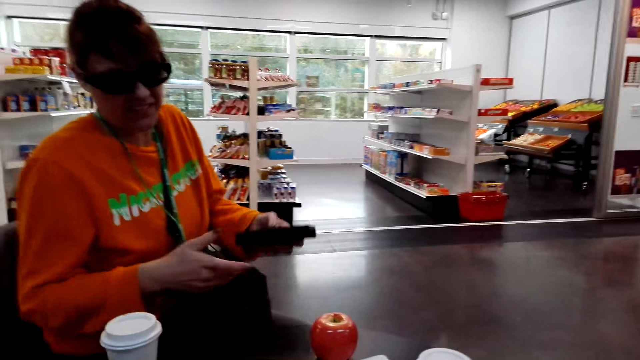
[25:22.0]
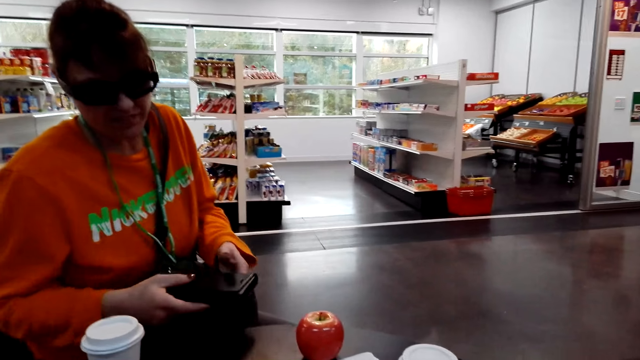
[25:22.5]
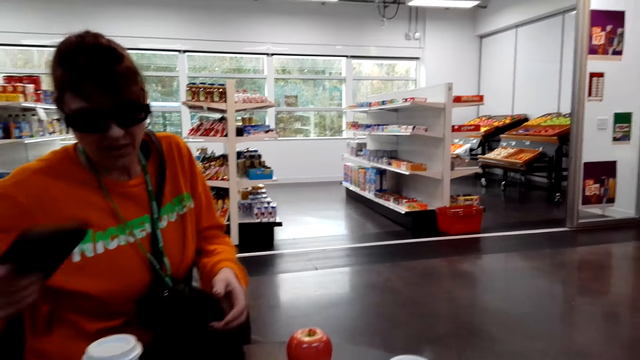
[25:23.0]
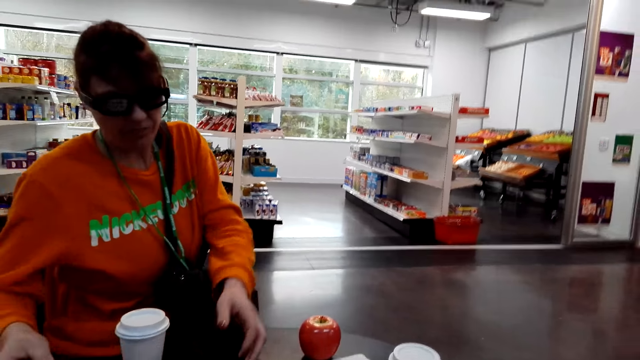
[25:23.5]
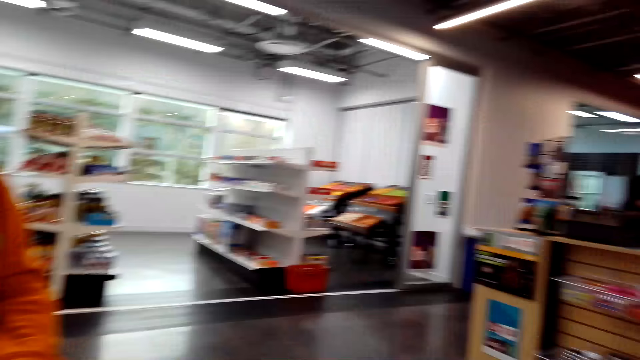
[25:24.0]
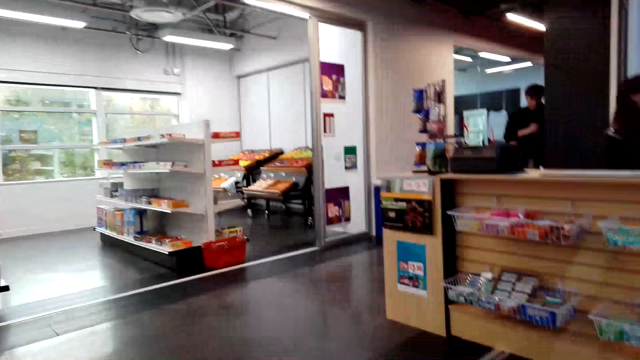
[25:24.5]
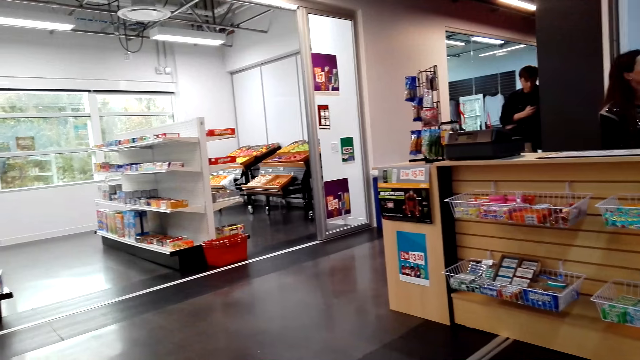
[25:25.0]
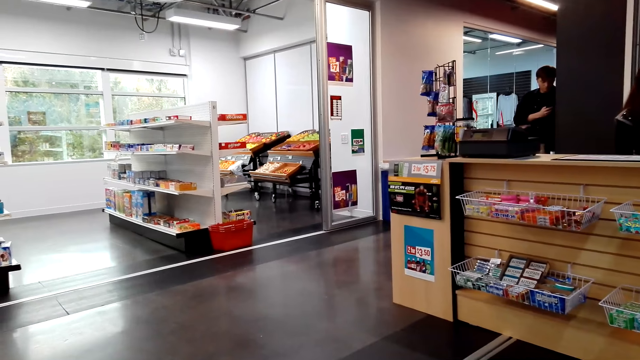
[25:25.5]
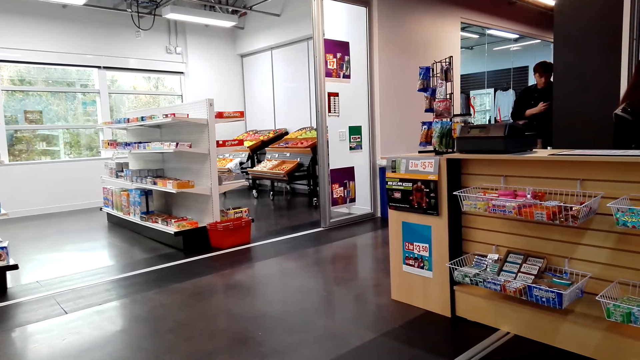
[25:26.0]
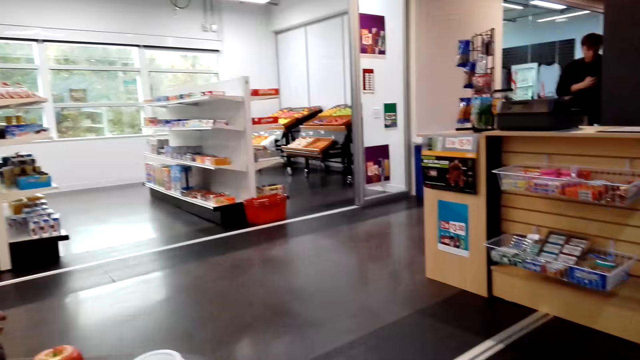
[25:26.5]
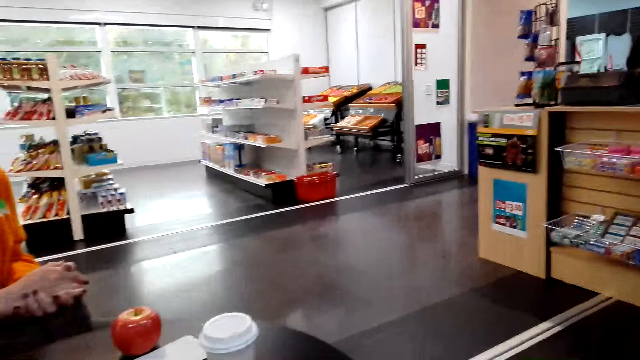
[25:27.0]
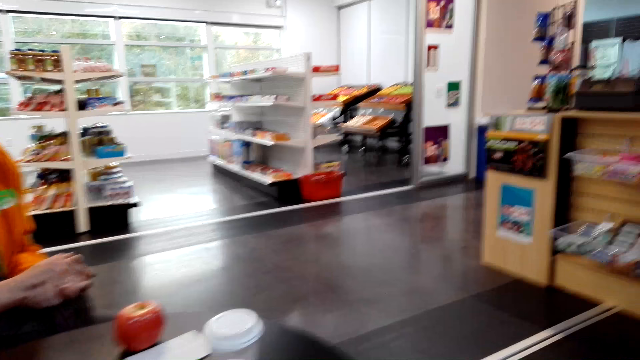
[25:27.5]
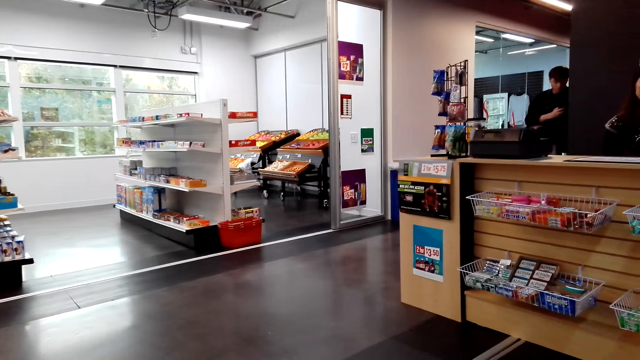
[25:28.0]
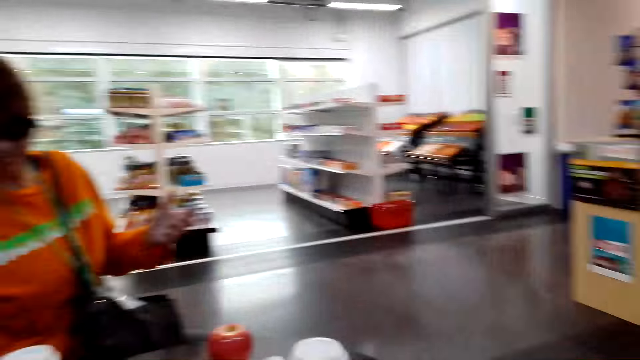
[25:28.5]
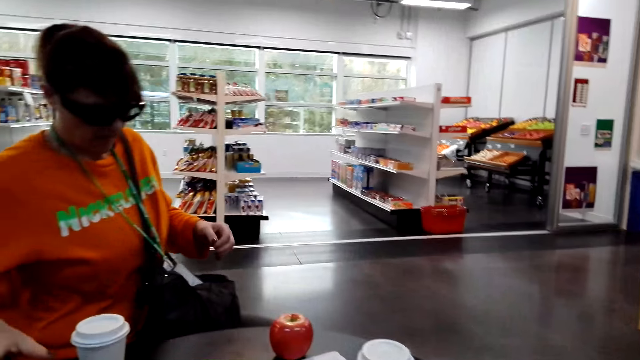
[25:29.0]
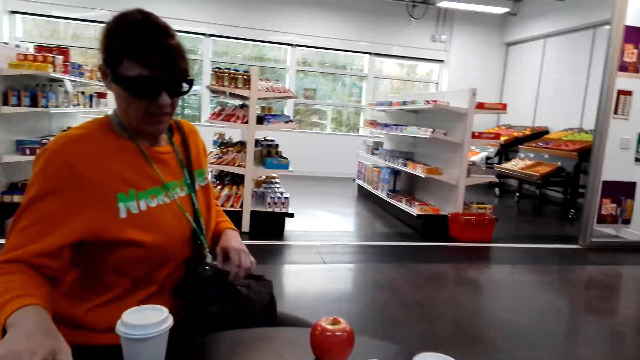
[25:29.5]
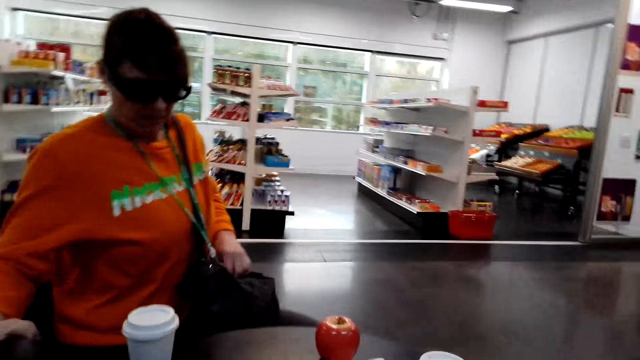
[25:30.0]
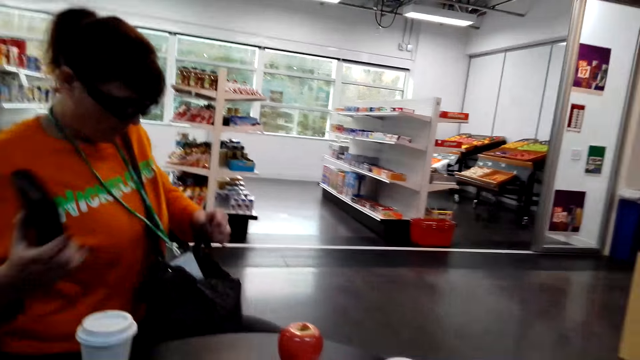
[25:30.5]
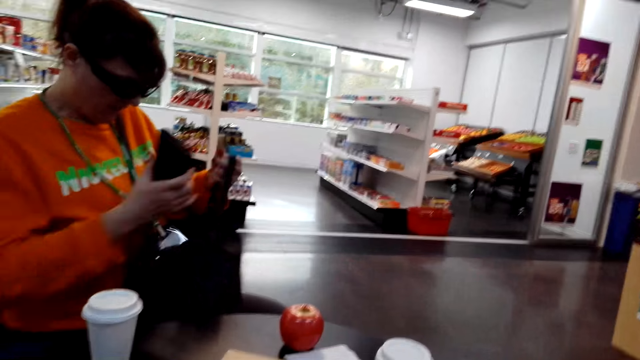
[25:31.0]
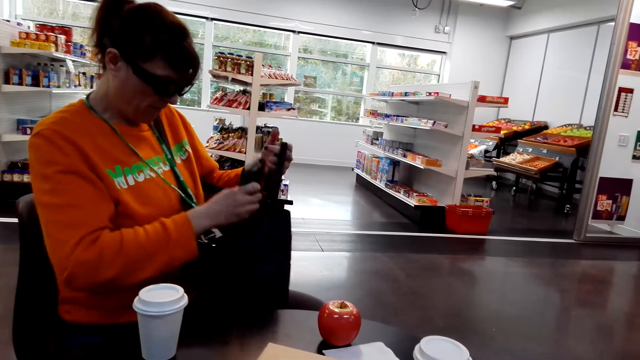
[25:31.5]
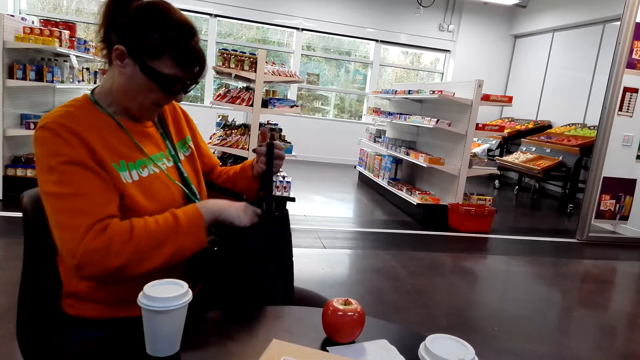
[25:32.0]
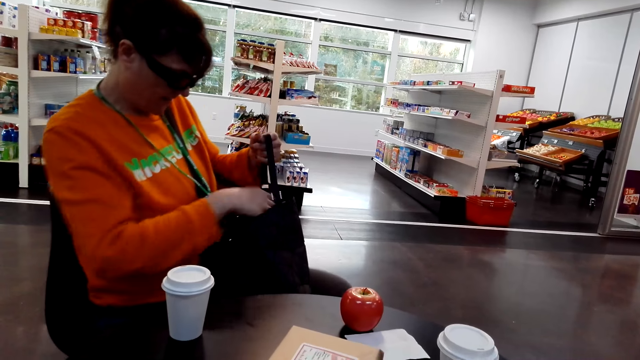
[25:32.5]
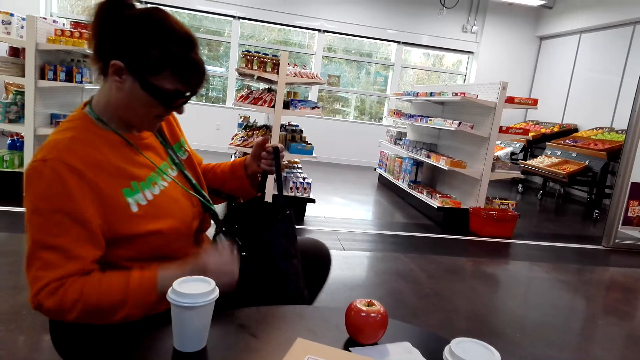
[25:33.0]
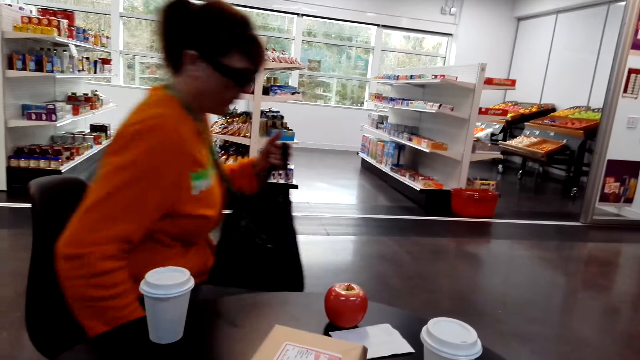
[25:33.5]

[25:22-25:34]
A woman puts her purse or wallet on the table. The camera wearer looks around the supermarket. The woman picks the purse from the table and puts the wallet in the bag.

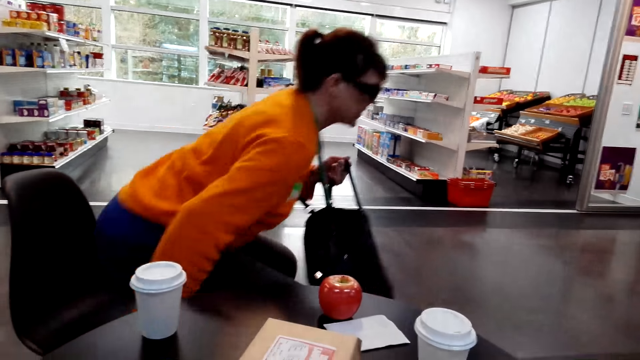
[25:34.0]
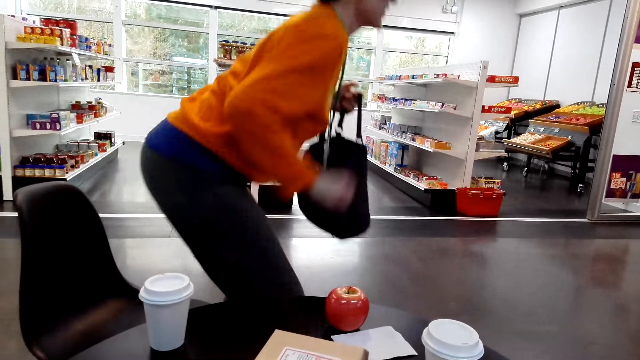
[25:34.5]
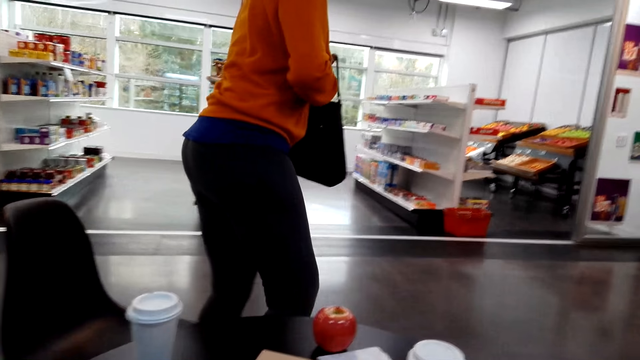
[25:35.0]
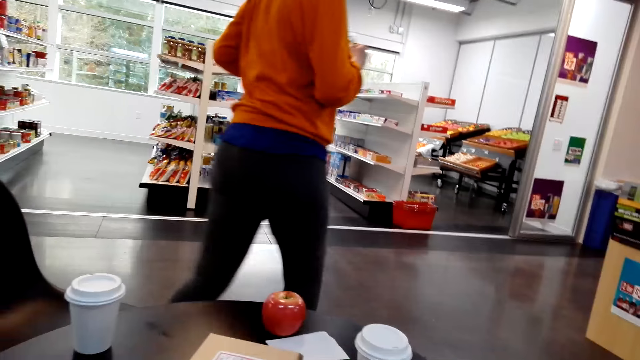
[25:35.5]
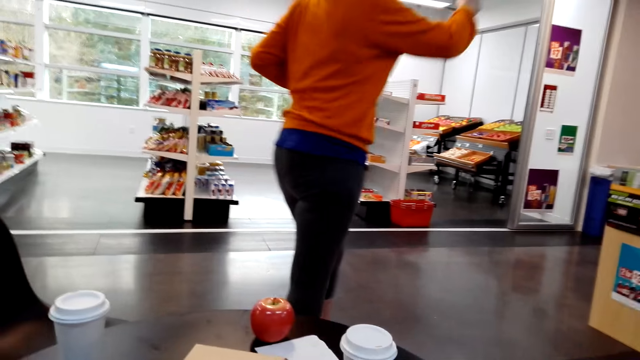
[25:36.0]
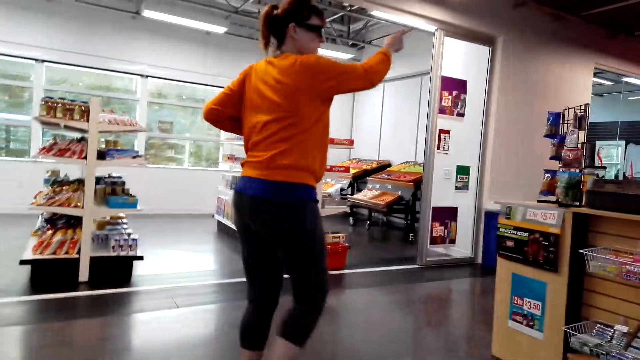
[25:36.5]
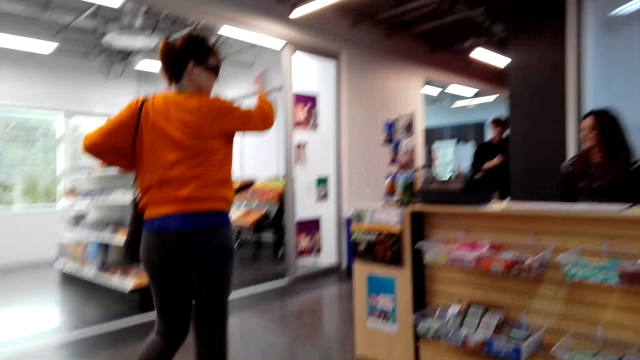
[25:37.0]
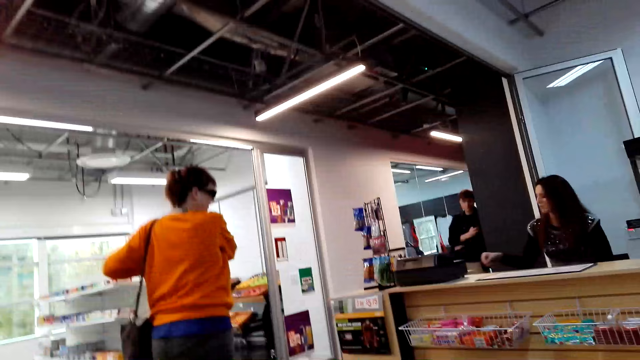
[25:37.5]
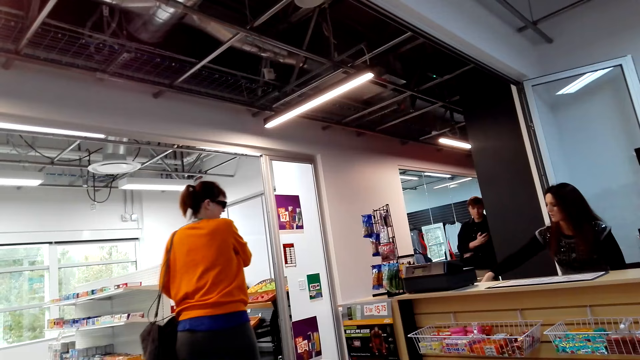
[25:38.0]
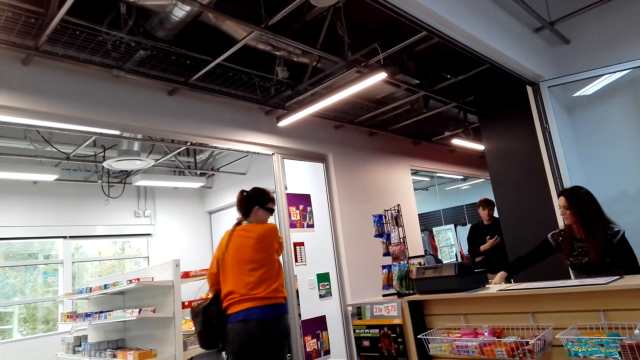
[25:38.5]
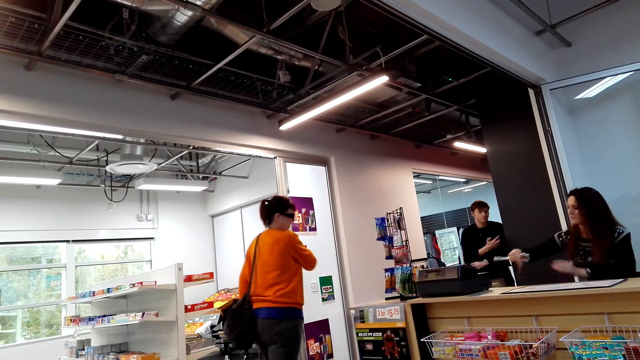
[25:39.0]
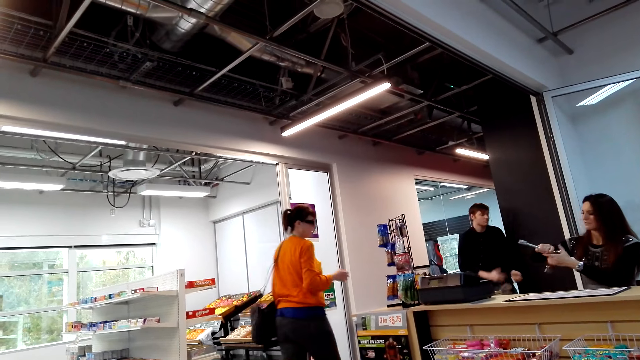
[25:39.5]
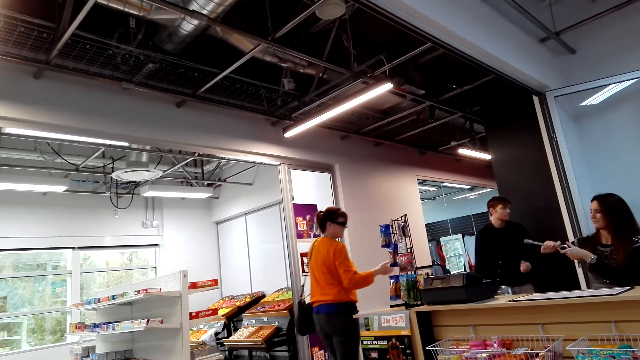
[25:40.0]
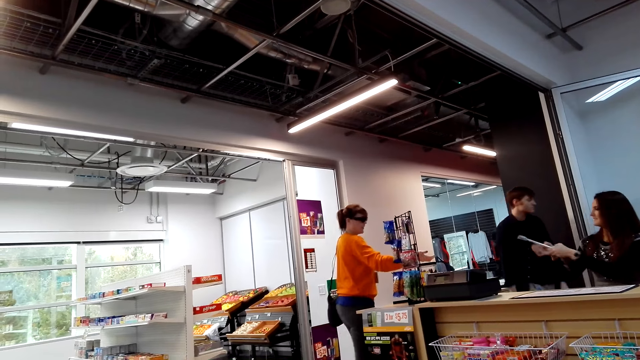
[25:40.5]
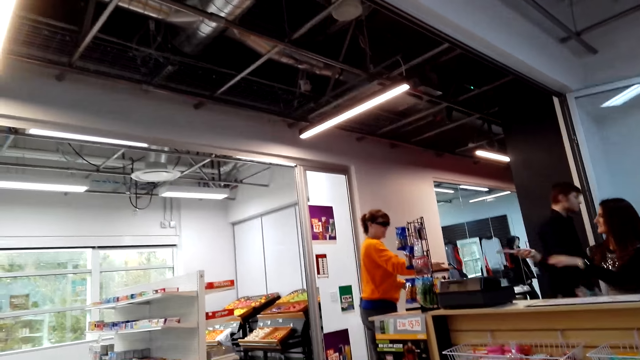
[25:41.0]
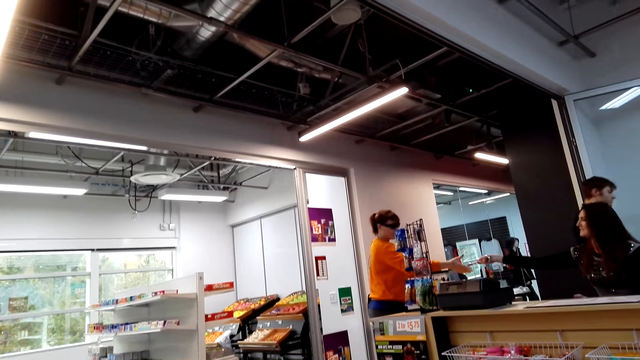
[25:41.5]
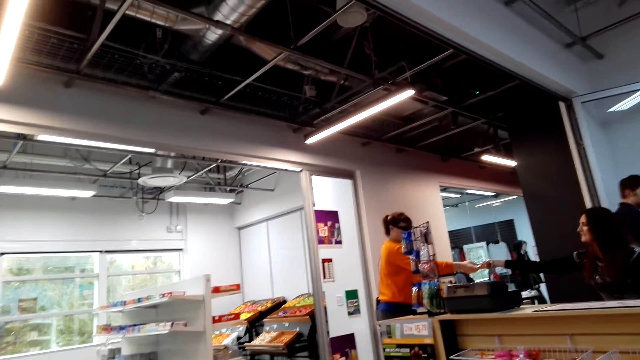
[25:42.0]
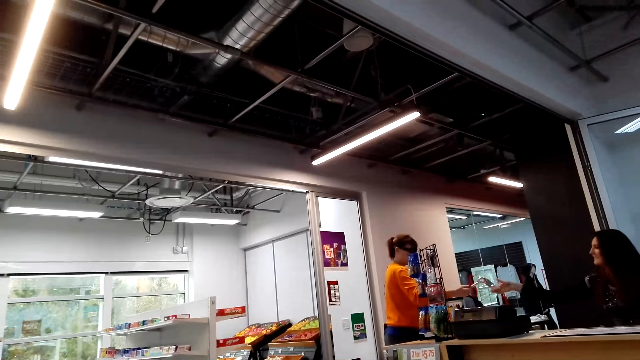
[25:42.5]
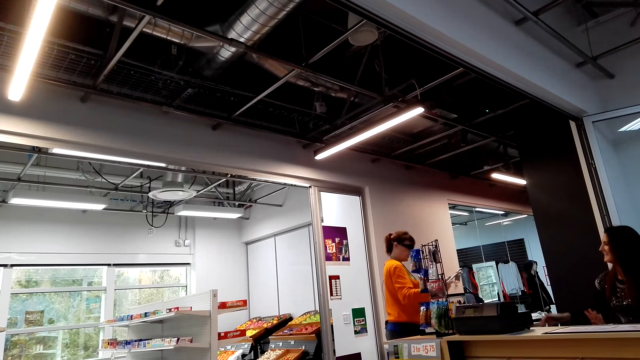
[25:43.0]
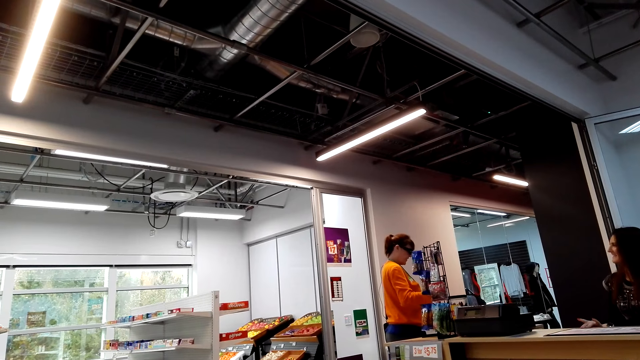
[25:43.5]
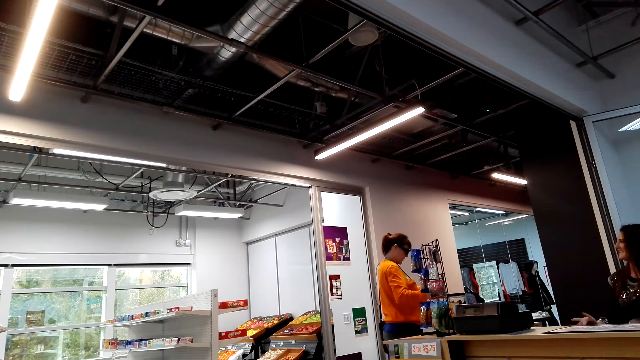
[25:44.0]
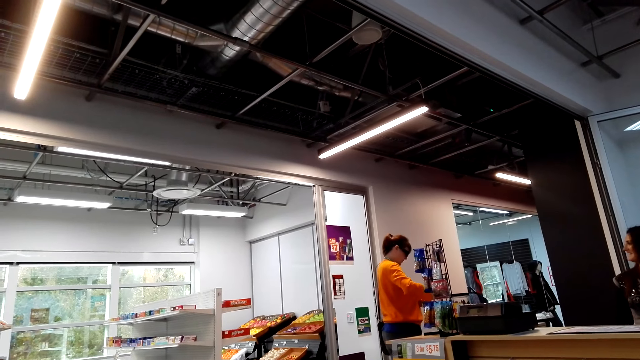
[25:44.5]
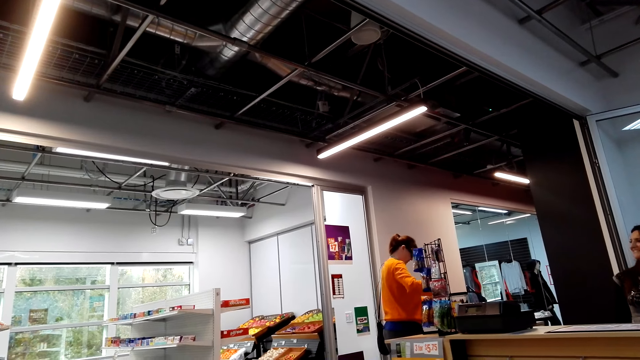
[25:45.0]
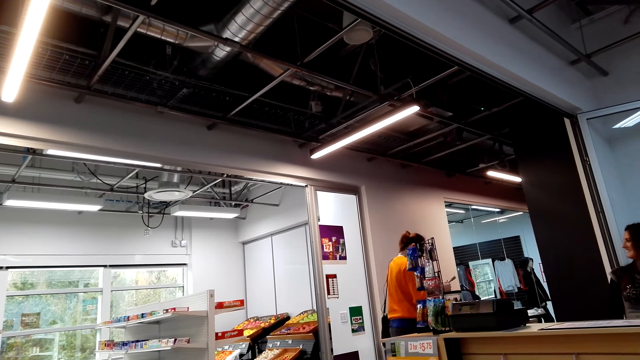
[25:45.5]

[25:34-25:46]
A woman stands on a chair. The woman walks in the room and points her finger towards the side. The camera wearer converses. The woman picks keys or a packet from another woman.
